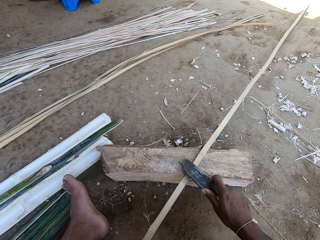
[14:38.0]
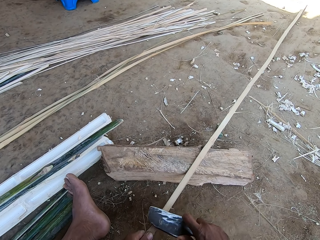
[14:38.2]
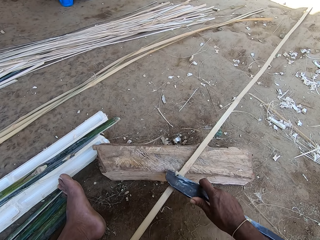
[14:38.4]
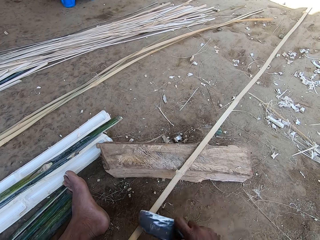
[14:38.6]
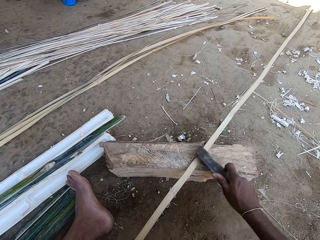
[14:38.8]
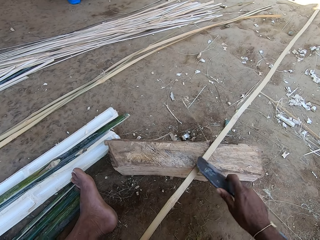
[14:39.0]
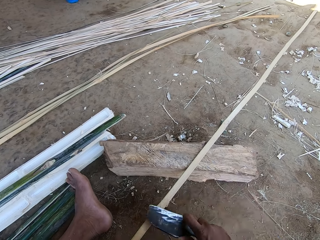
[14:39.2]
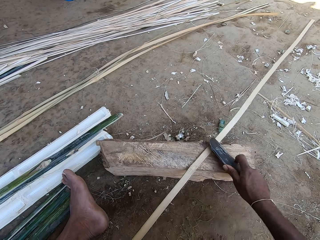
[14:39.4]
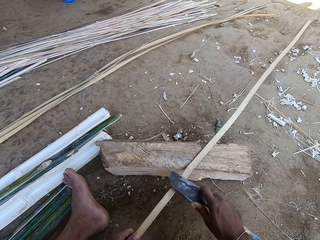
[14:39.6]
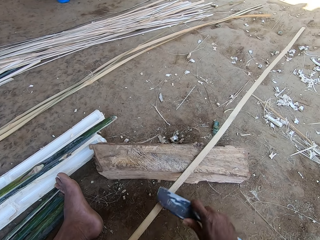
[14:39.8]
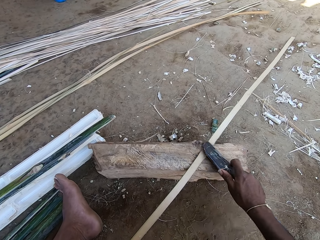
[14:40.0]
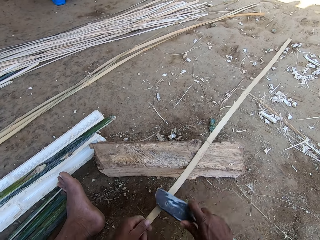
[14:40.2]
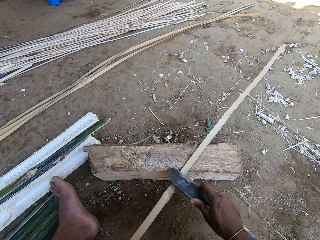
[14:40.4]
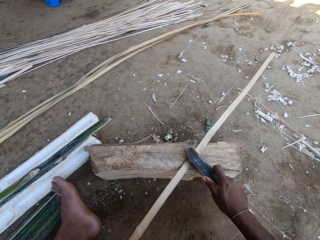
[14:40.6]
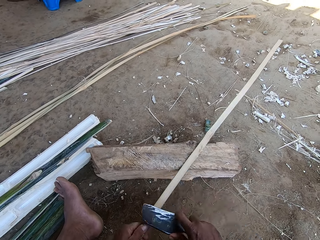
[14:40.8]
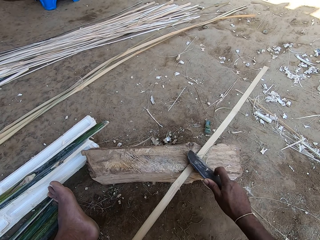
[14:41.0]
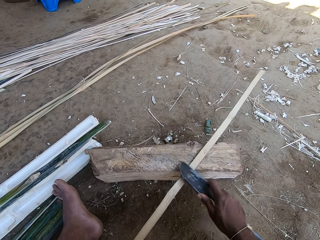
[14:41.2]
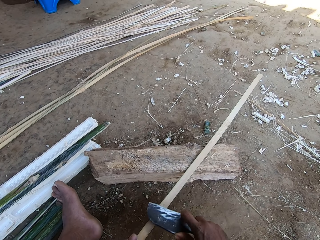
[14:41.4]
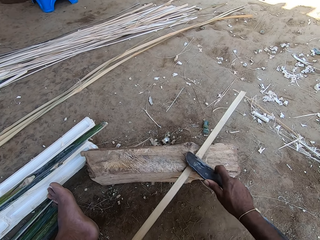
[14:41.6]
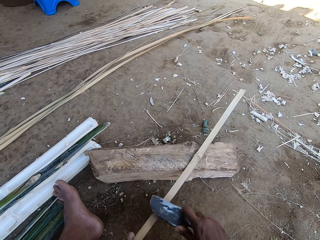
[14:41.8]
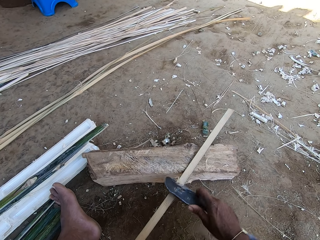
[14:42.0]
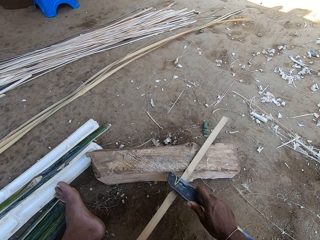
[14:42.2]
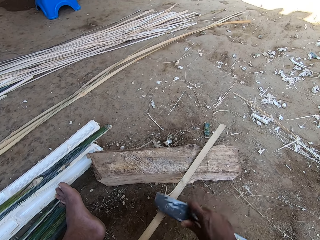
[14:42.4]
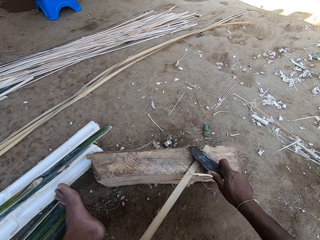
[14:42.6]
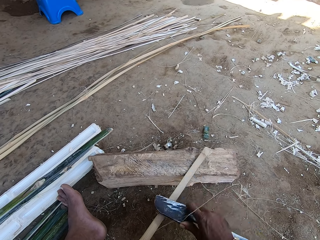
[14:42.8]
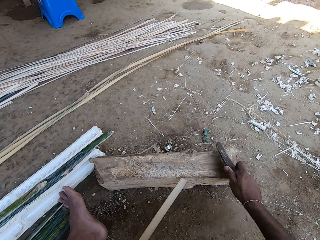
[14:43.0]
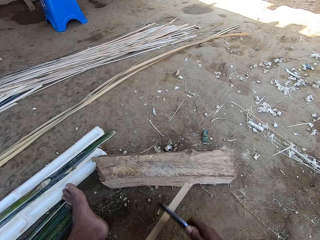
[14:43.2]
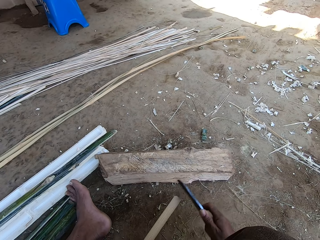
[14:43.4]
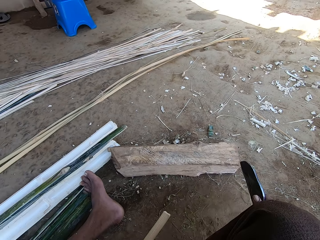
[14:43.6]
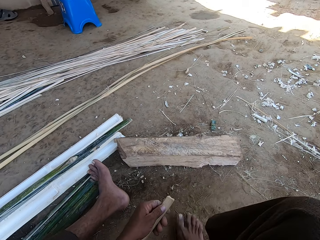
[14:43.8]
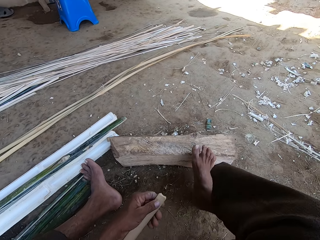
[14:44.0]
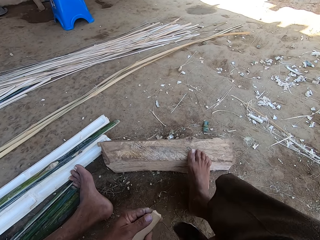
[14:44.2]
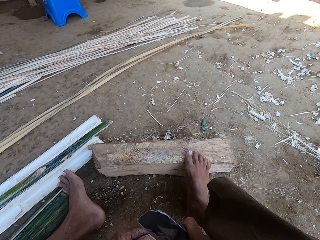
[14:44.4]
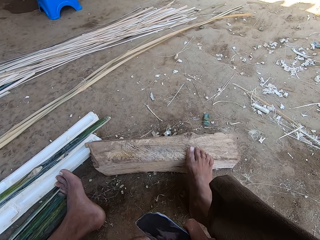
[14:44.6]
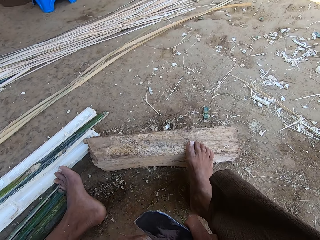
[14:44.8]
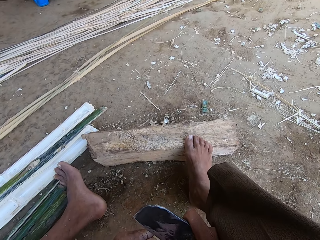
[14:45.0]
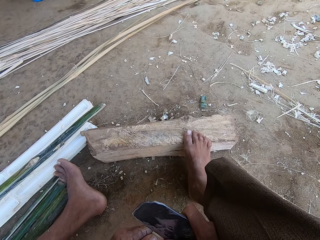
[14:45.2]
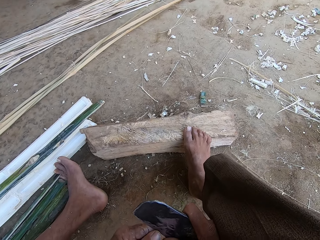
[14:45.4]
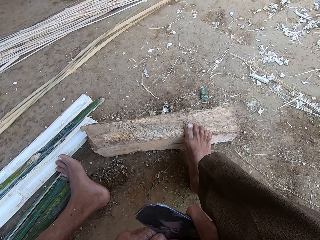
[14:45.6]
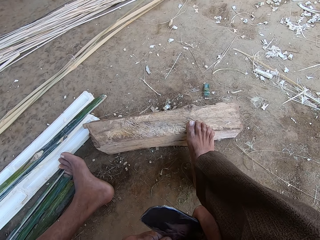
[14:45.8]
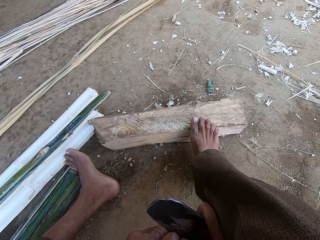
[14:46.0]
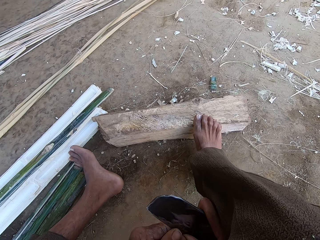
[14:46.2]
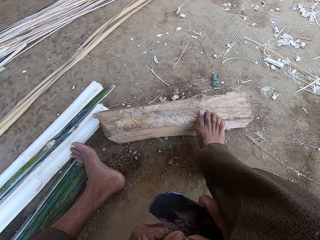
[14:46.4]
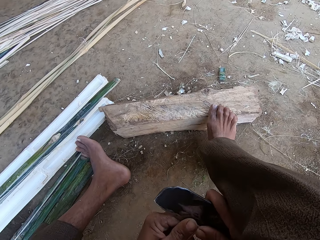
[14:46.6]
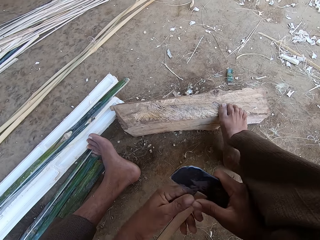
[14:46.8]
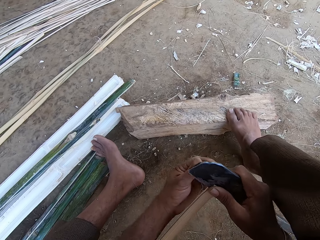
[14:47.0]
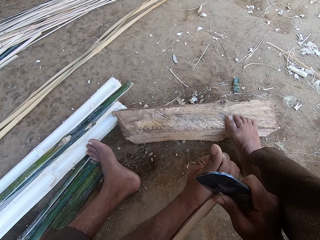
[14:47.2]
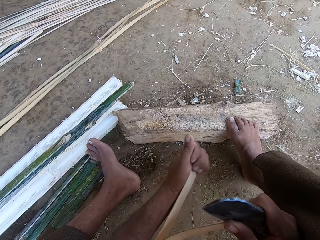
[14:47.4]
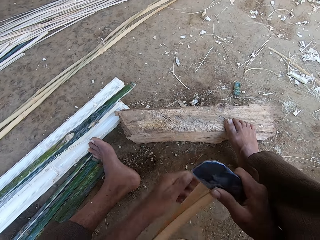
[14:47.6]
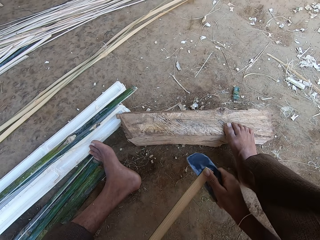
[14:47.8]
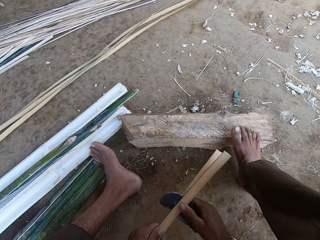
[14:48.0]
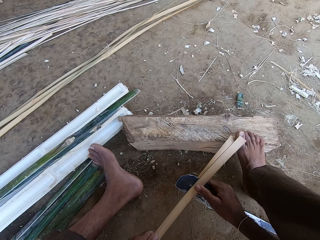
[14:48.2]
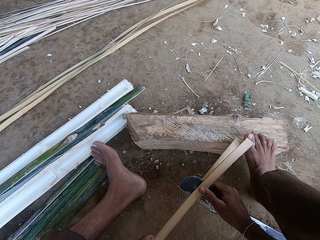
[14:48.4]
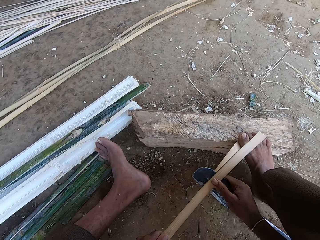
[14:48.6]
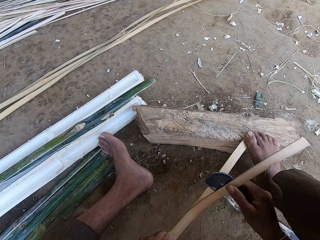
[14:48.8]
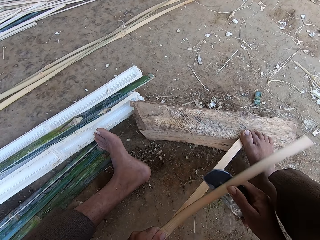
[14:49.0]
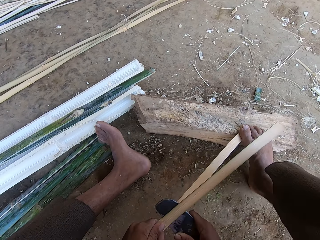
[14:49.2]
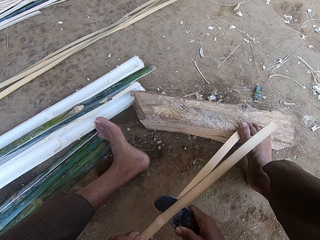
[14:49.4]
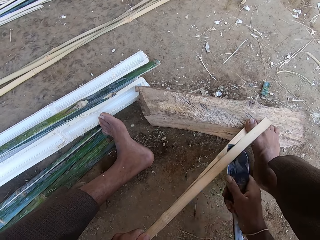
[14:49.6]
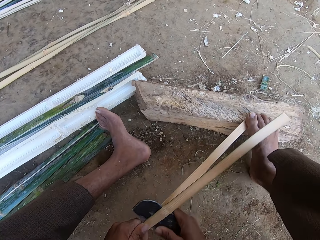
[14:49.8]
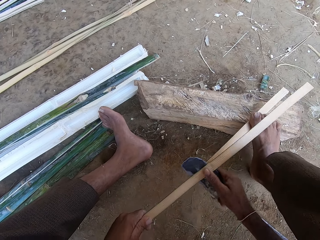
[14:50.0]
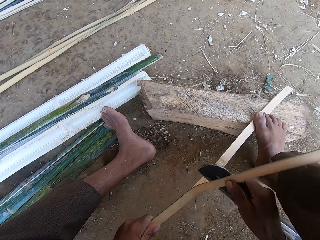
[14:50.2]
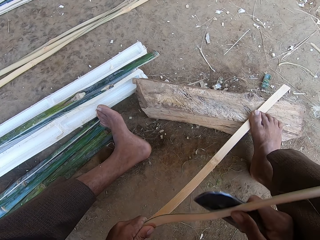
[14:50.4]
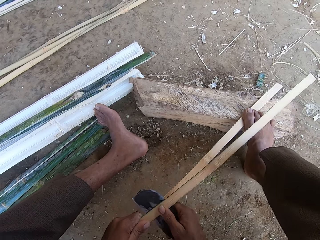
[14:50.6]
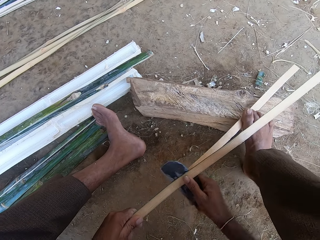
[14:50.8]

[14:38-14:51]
The camera wearer scrapes the stick with the blade. They shape the reed. They move the stick with the left hand. They scrape the stick with the blade. They hold the stick with the left hand. They cut the stick across with the blade. They step on the stick with the right foot.

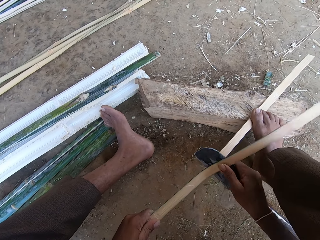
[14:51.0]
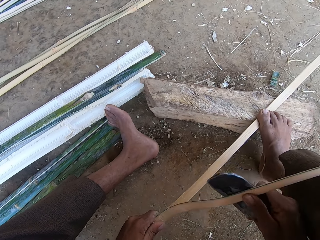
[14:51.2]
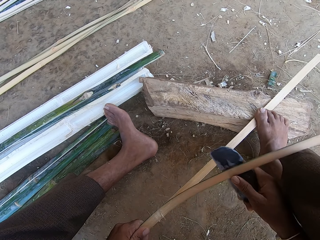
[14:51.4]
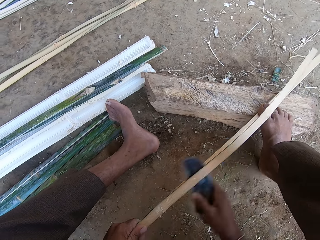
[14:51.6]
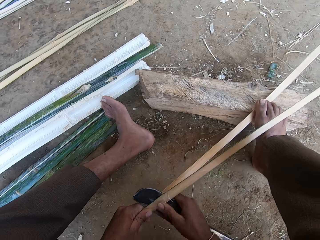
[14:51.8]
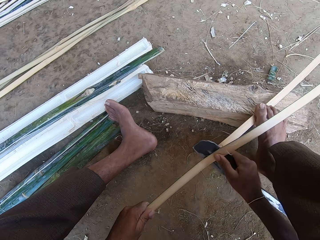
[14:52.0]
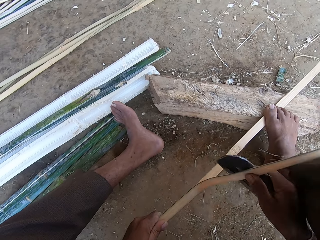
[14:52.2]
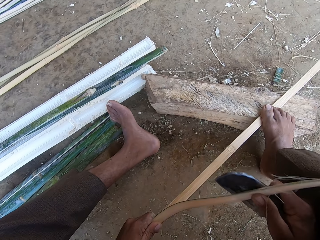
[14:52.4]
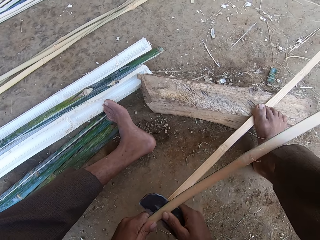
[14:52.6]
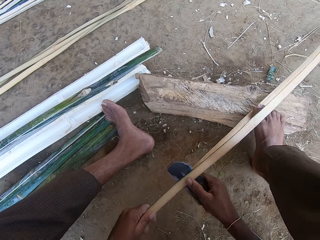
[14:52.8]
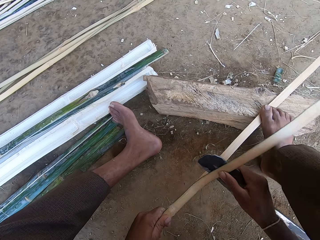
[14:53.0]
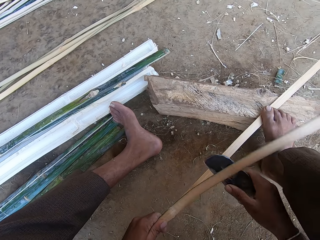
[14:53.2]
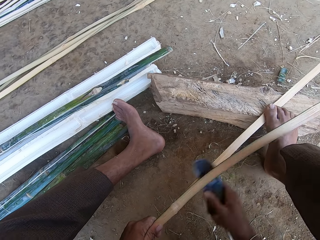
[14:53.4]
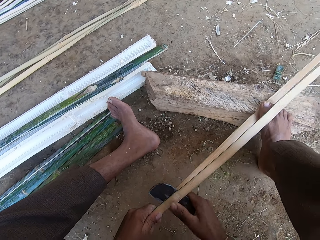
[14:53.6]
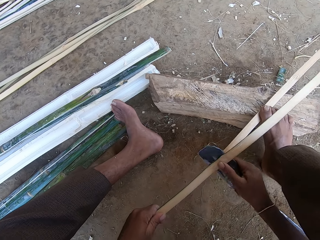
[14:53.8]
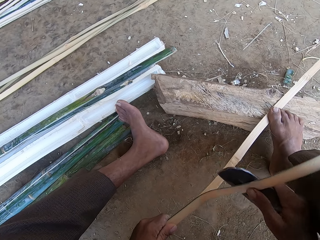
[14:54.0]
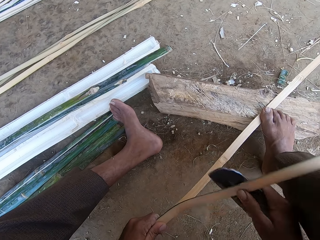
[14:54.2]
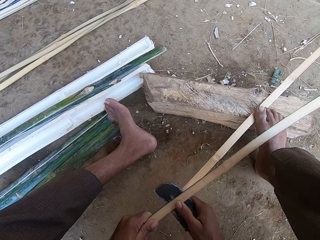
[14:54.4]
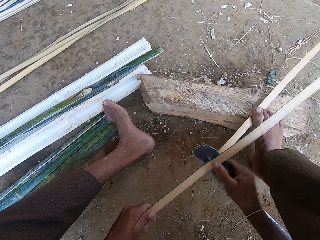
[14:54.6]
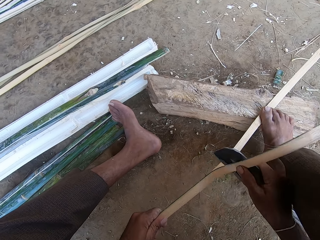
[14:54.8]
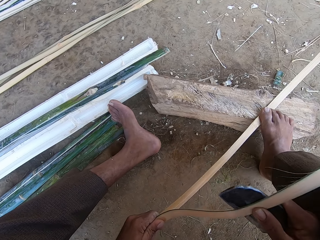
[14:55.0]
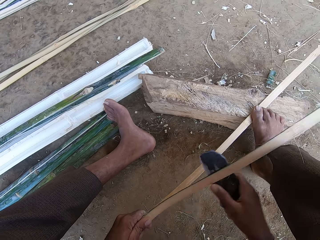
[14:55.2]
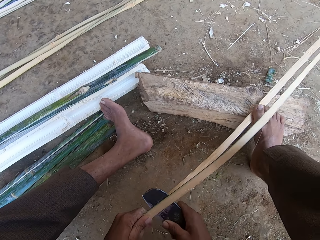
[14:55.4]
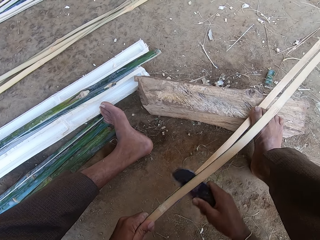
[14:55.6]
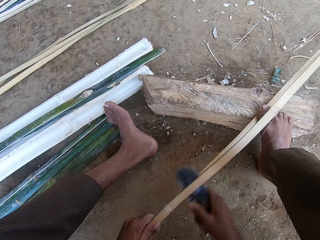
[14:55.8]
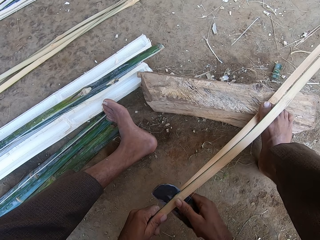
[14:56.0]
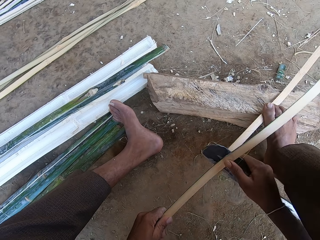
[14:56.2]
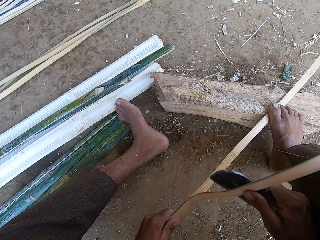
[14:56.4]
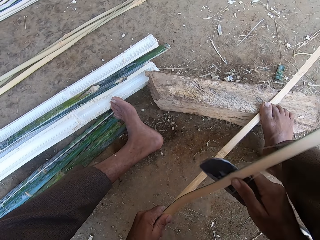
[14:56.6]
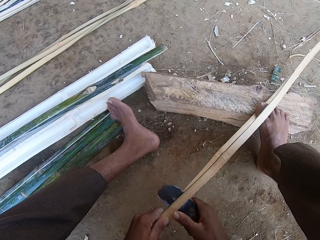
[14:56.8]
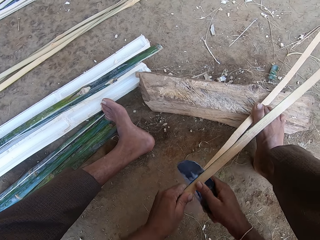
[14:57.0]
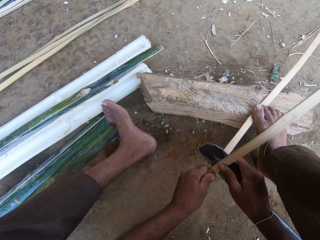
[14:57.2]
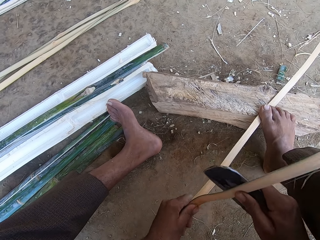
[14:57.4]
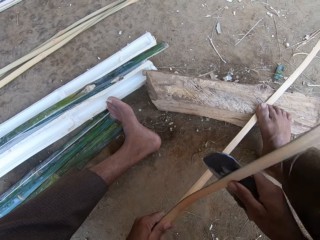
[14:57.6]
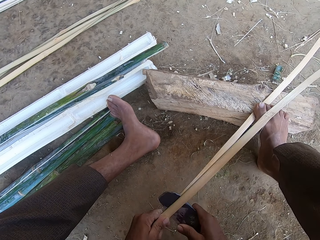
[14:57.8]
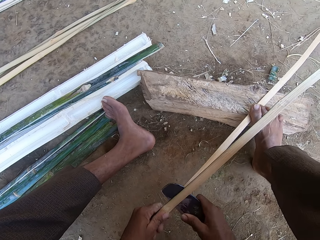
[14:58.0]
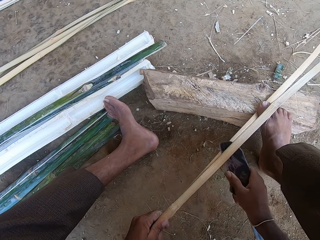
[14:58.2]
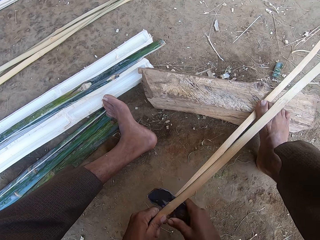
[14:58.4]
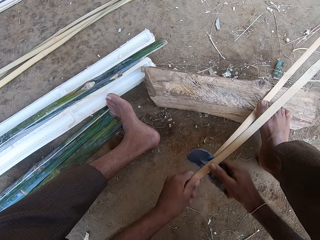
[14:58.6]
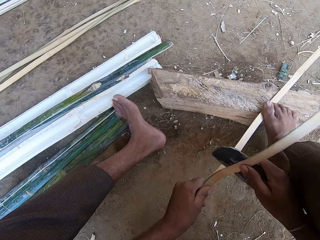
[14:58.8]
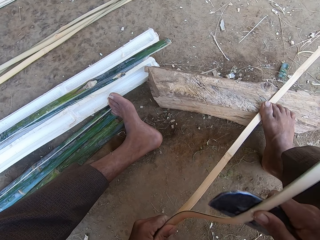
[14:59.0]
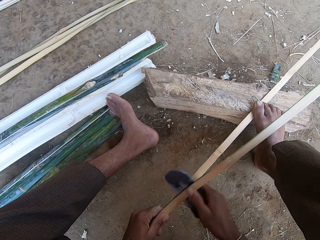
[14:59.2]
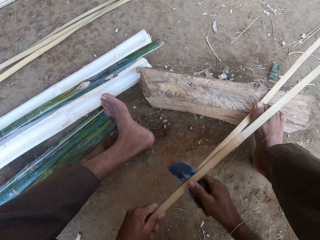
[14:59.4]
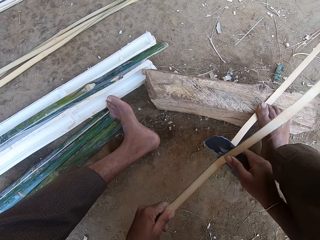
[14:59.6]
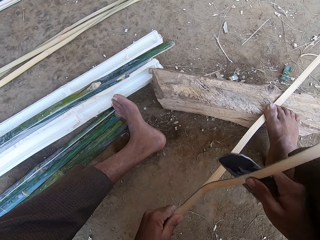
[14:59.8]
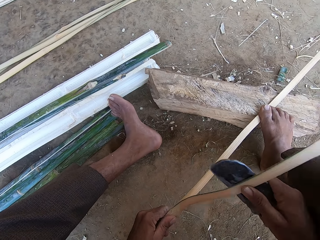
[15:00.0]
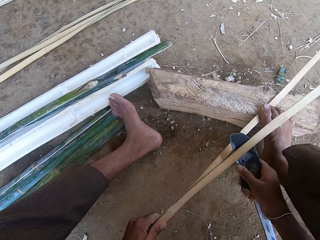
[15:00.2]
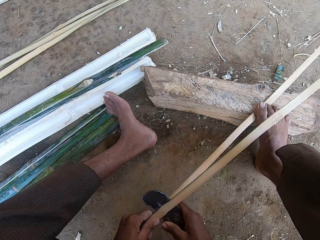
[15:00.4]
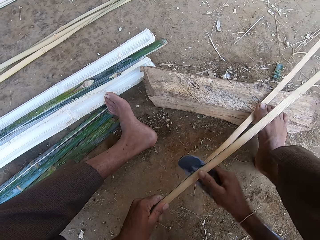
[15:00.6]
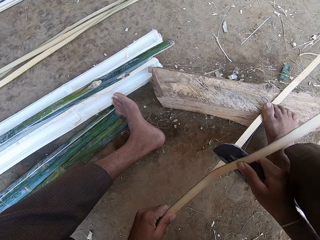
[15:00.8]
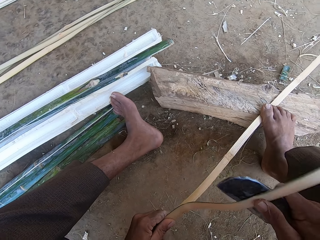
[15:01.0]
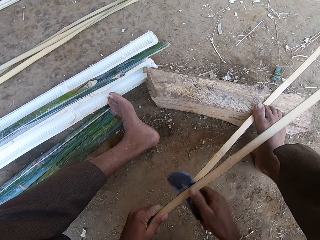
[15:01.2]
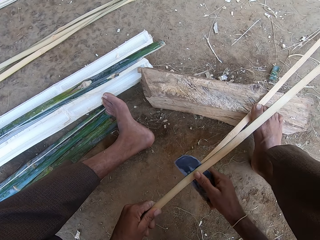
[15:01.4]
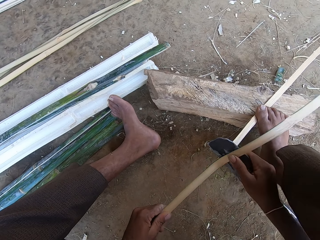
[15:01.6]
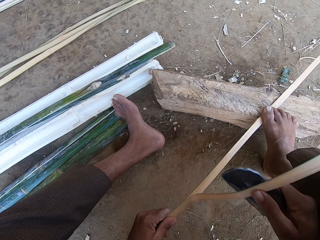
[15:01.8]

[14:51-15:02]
The camera wearer cuts the stick with the blade. They step on the stick with the right foot. They cut the stick with the blade. They step on the stick with the right foot. They cut the stick with the blade.
